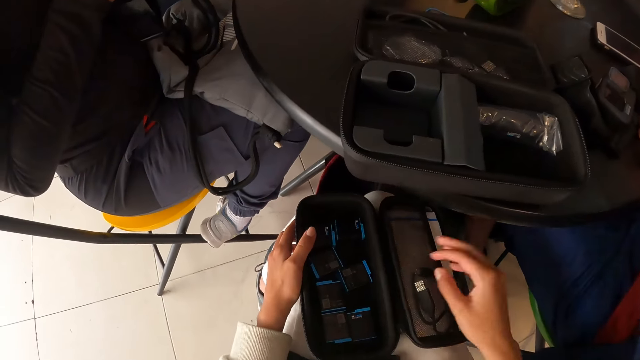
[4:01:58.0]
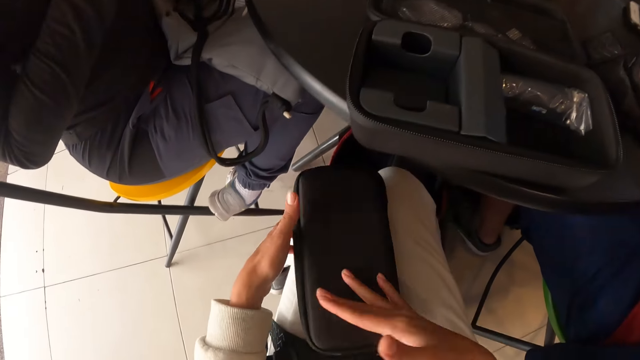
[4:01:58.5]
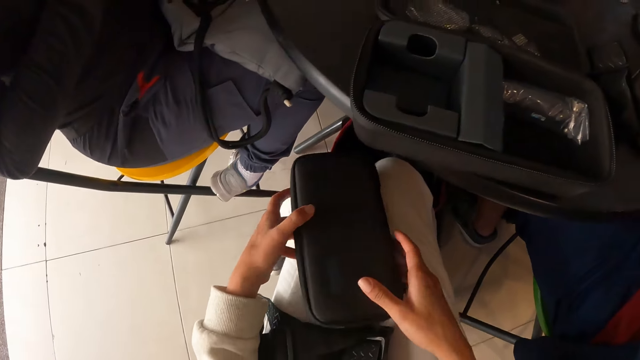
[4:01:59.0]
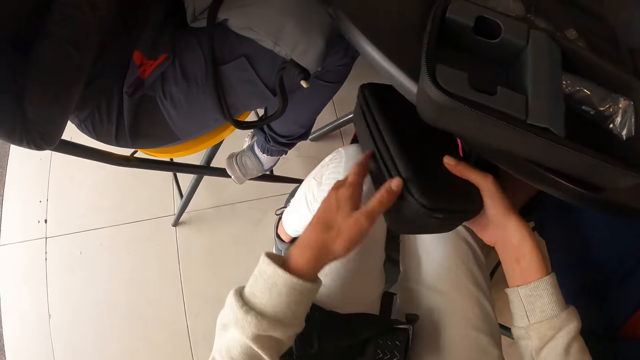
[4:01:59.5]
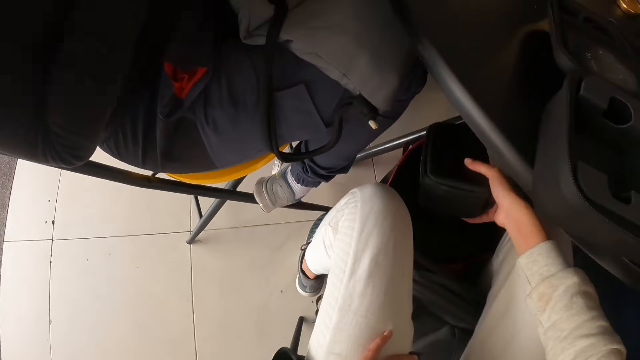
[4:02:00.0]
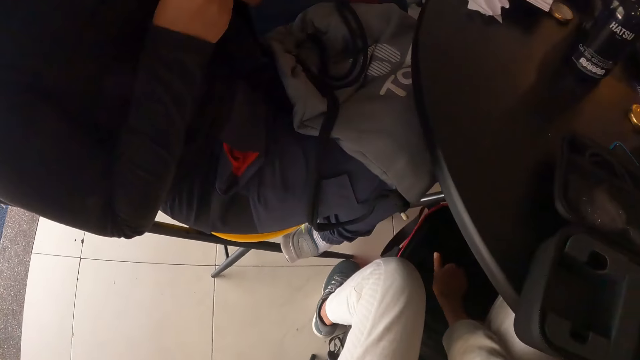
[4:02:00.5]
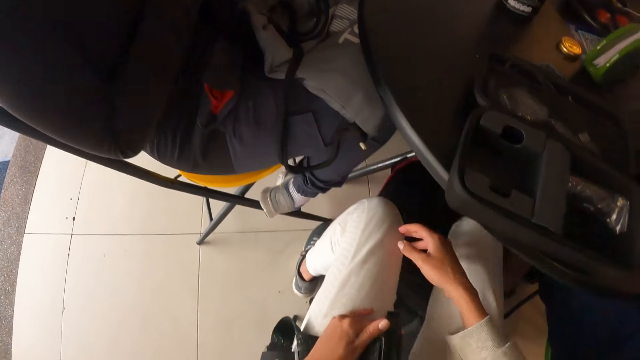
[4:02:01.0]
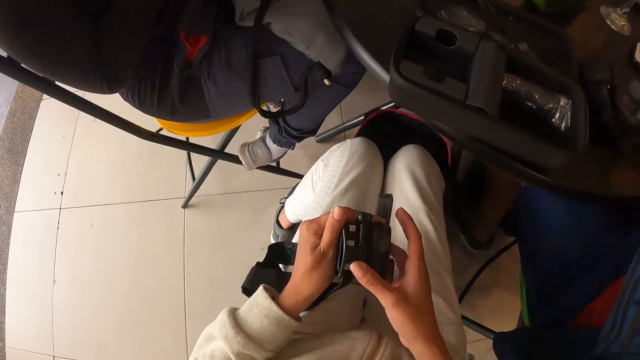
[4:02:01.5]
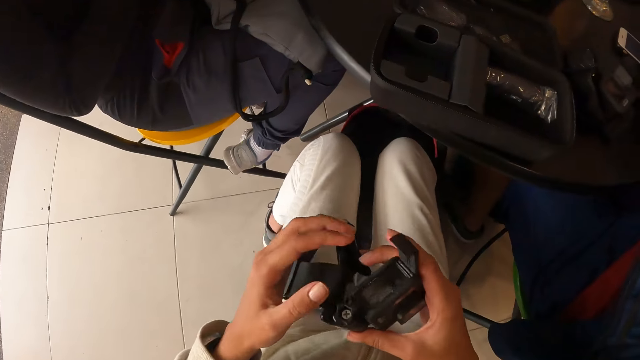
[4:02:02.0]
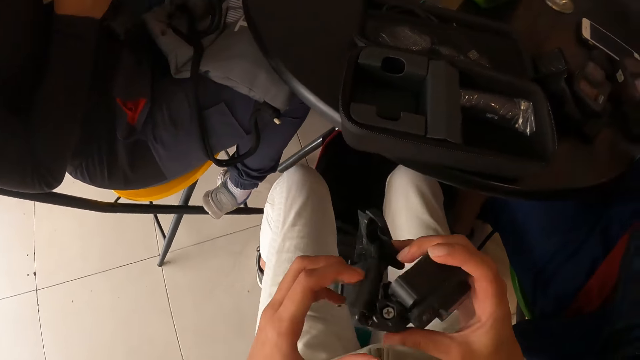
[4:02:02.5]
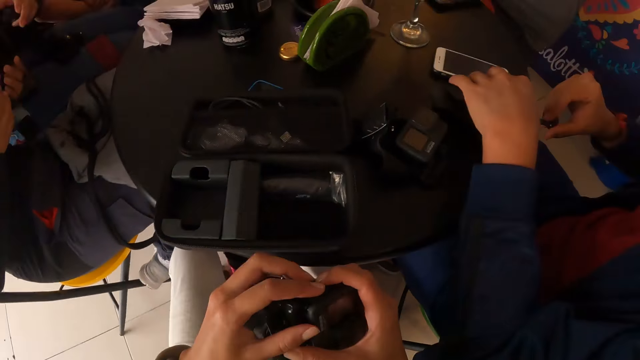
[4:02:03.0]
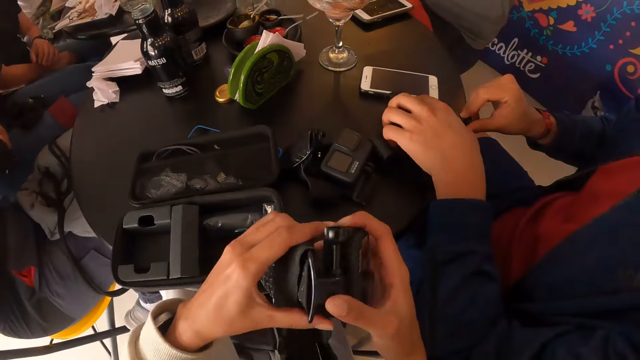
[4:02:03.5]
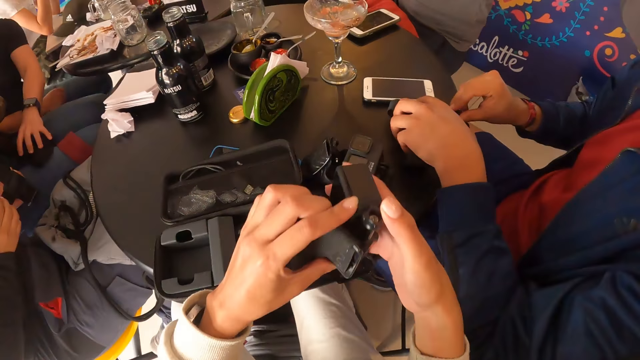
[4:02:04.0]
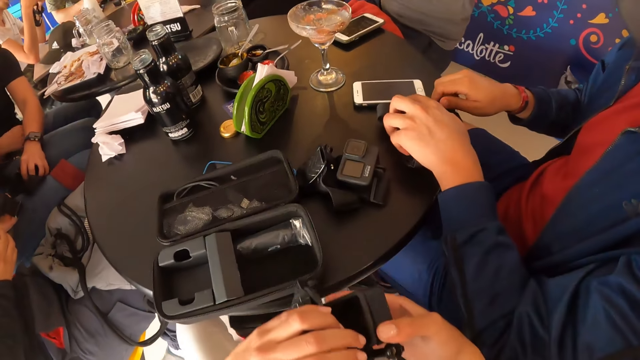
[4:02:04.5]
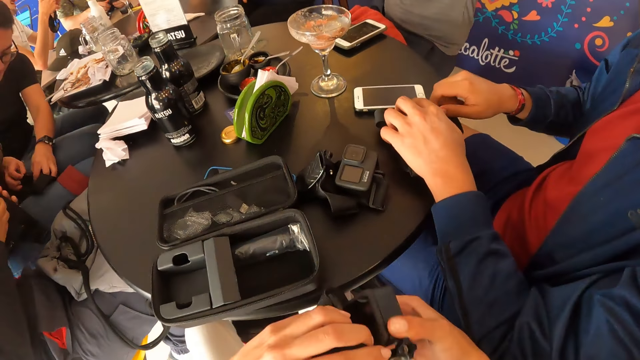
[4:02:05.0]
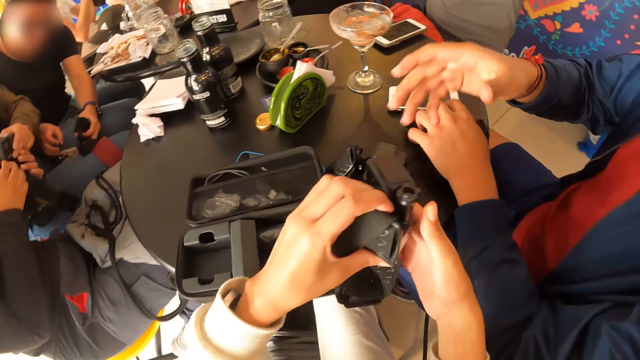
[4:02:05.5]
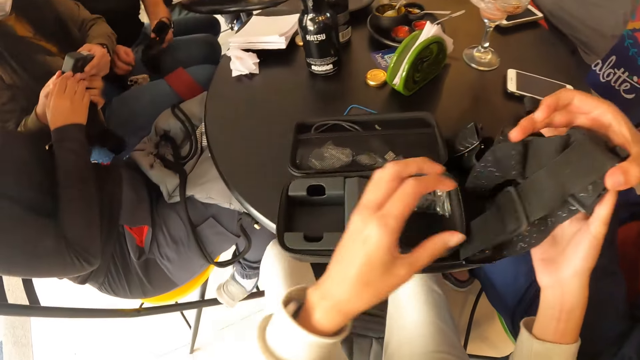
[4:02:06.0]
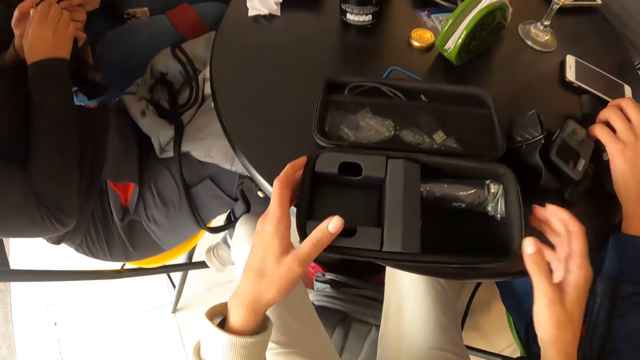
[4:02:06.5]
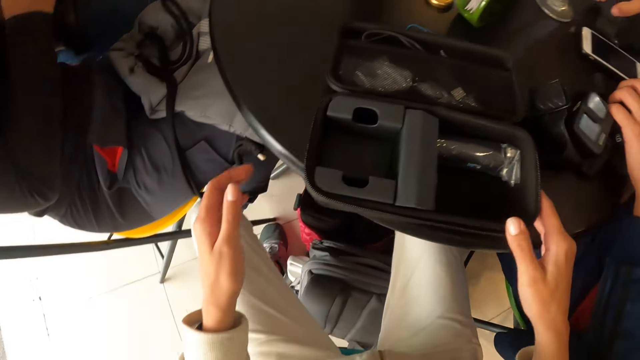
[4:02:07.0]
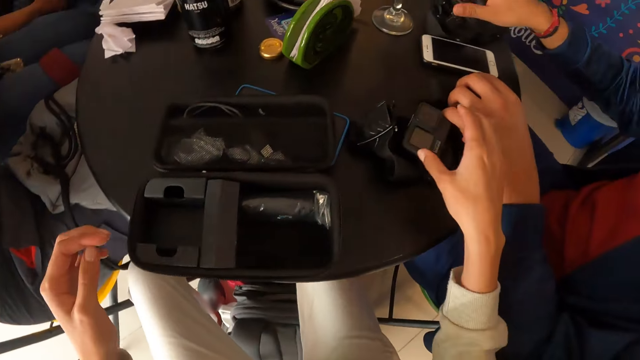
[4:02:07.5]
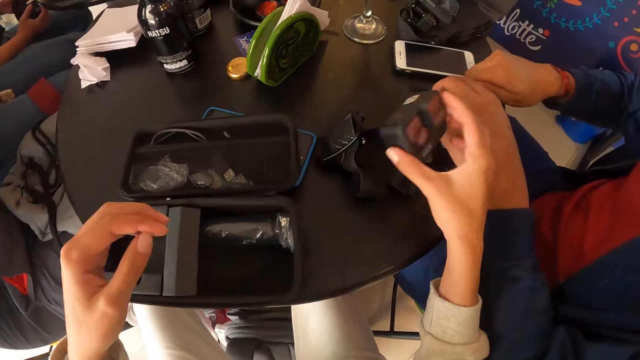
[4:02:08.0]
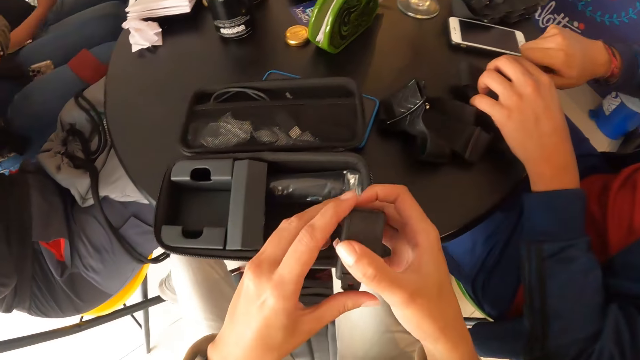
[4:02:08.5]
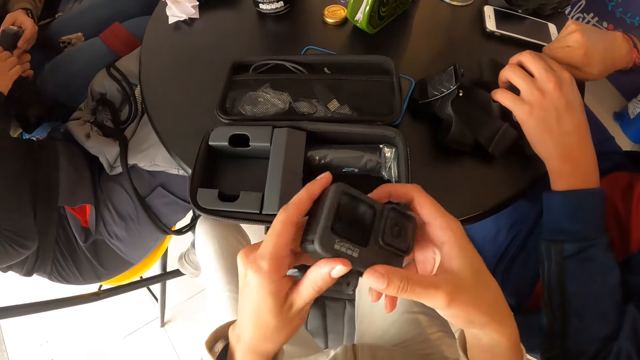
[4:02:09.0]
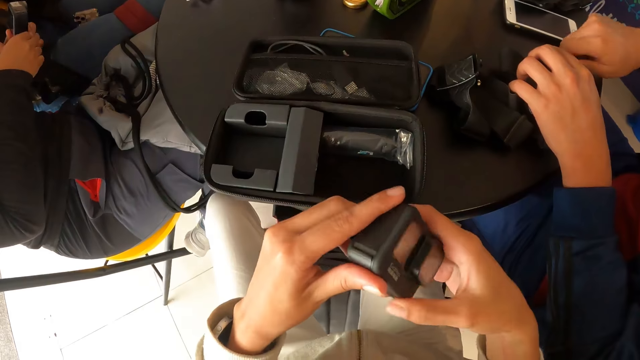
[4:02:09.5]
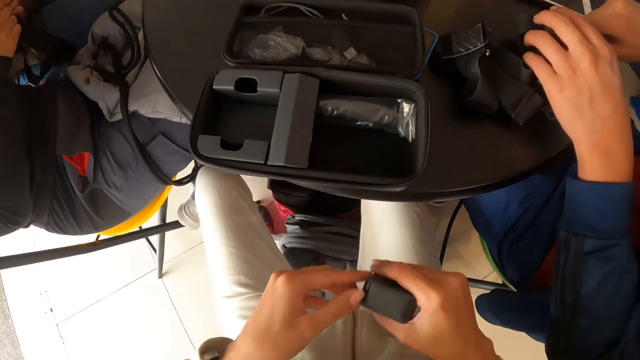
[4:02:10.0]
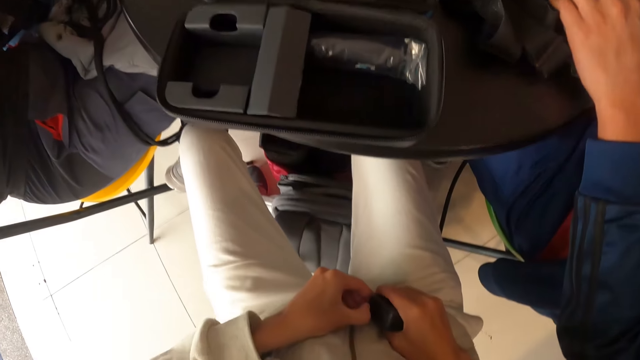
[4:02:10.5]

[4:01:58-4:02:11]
The camera wearer drops the cartridge in her right hand in the pouch on her lap. She closes the pouch on her lap with her right hand. She holds the bag. She puts the pouch in both hands in the bag on the ground. She fixes the head camera in both hands. A man fixes the head camera on the table with both hands. The camera wearer holds the camera. Another man picks up the head camera on a woman's lap with his left hand. Another man receives the head camera in both of the camera wearer's hands with his right hand. The camera wearer gives out the camera. She holds the pouch on the table with both hands. She picks up a camera on the table with her right hand. She rotates the camera in both hands. She holds the camera.

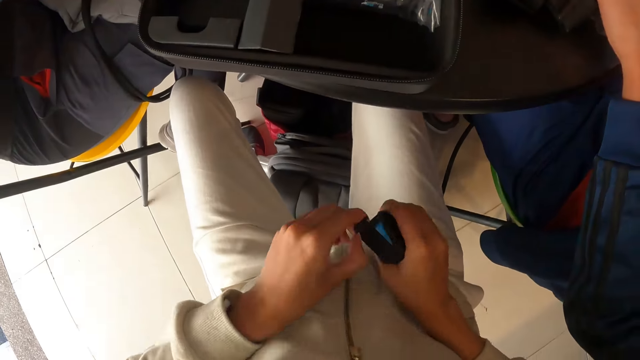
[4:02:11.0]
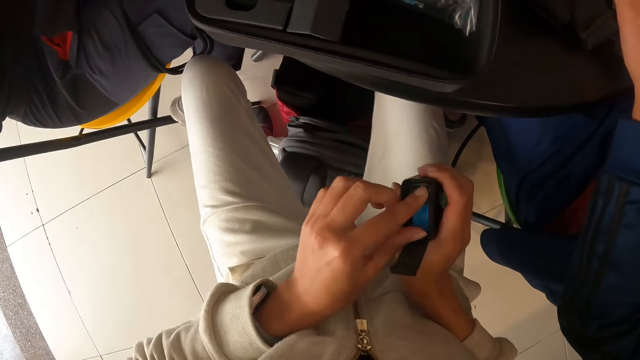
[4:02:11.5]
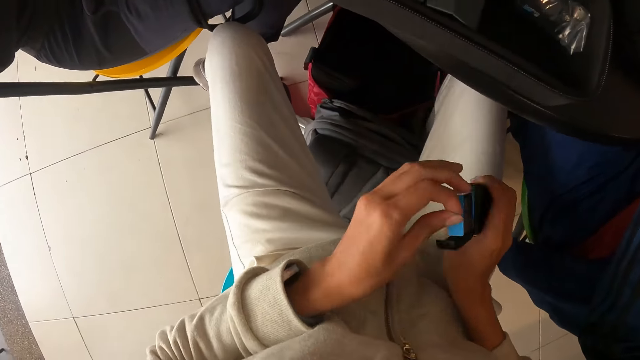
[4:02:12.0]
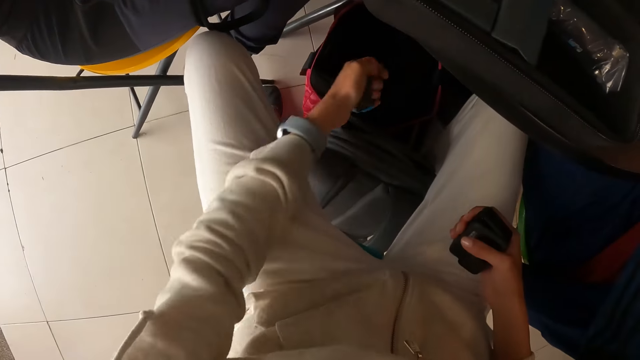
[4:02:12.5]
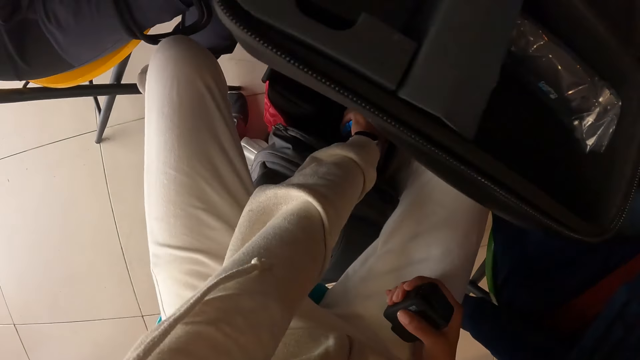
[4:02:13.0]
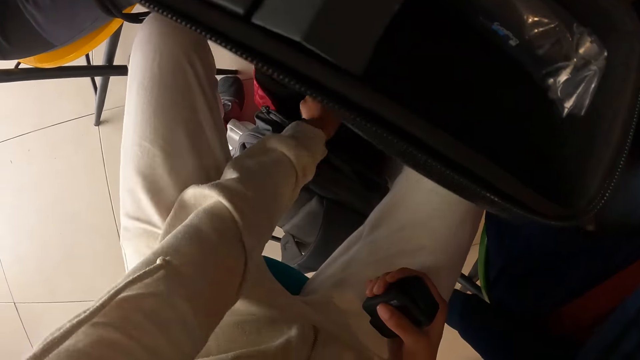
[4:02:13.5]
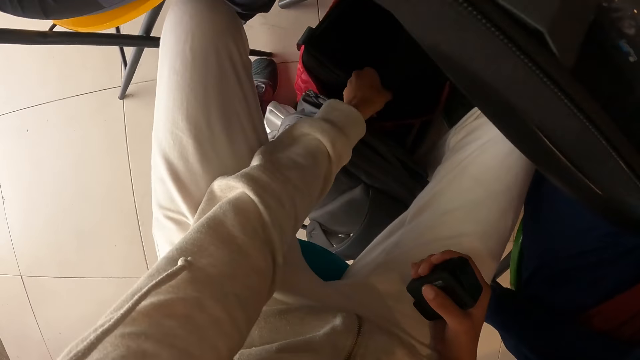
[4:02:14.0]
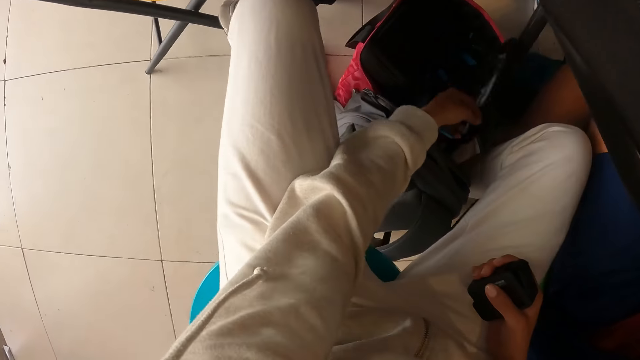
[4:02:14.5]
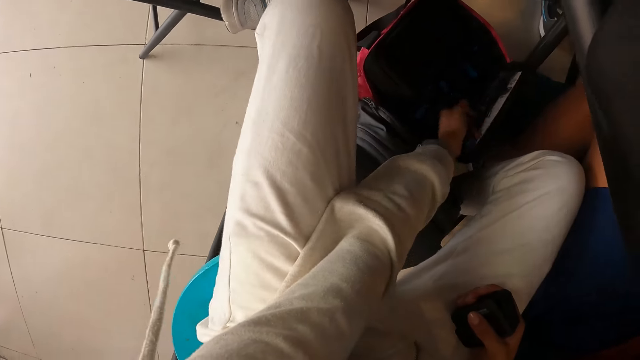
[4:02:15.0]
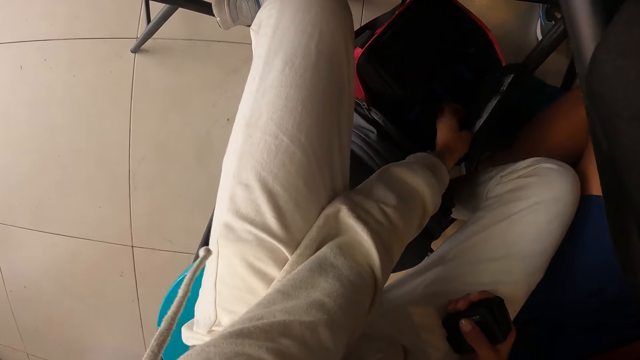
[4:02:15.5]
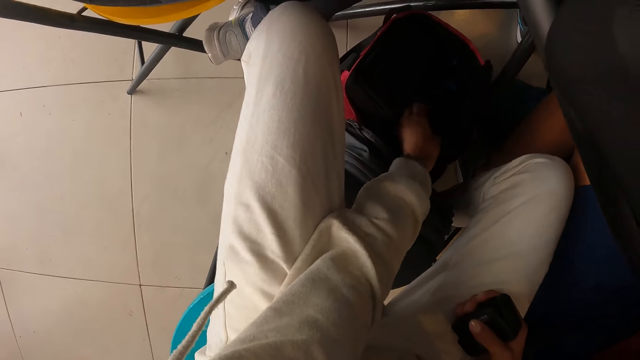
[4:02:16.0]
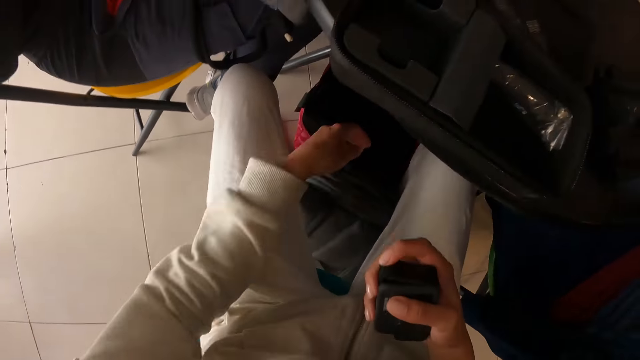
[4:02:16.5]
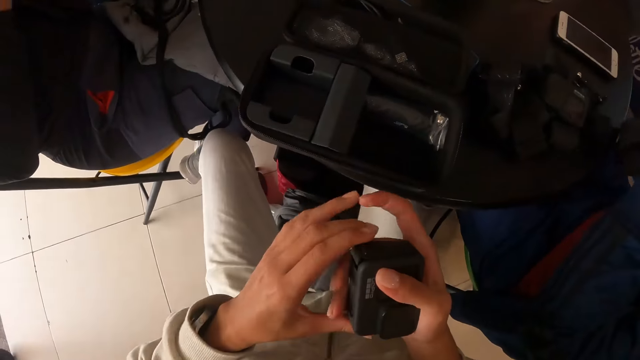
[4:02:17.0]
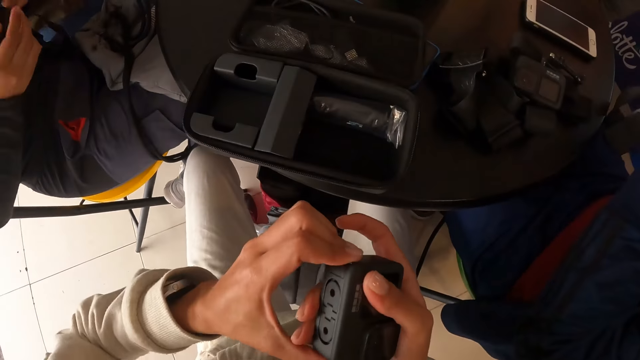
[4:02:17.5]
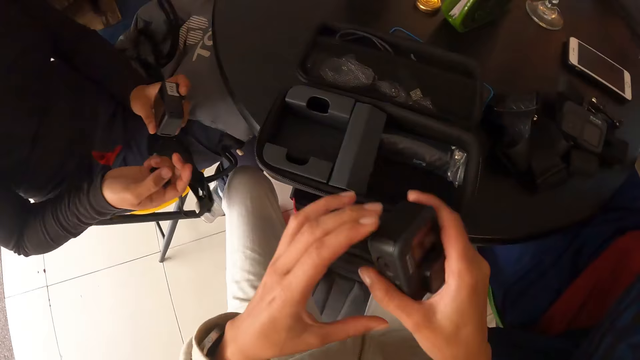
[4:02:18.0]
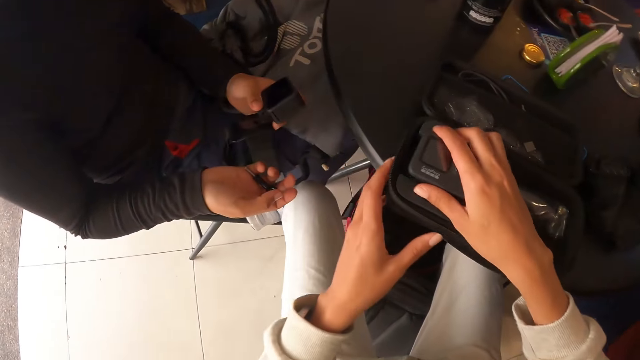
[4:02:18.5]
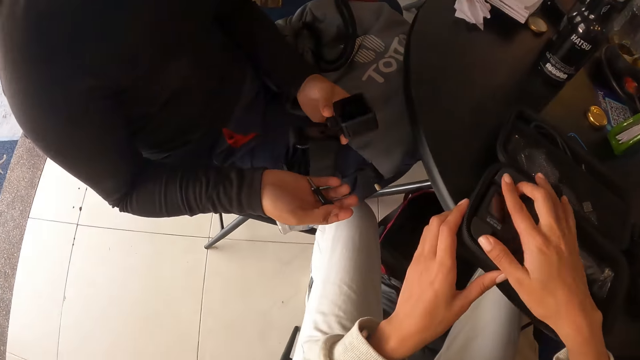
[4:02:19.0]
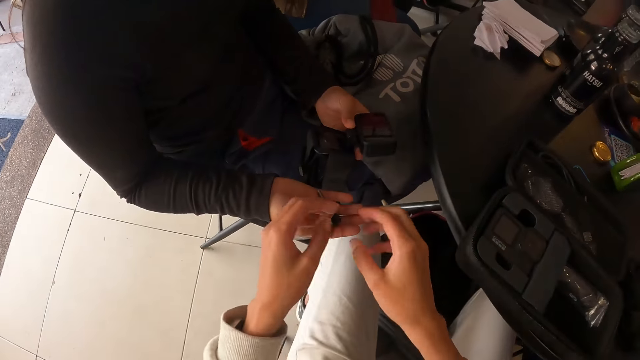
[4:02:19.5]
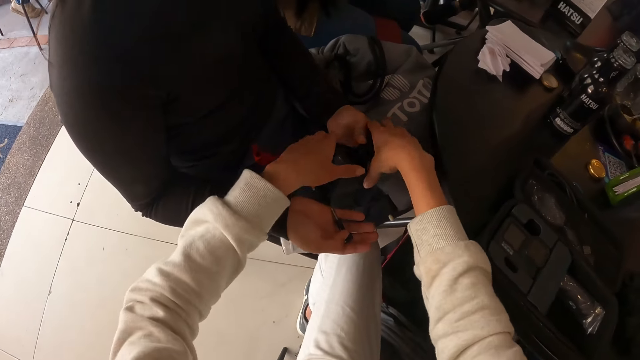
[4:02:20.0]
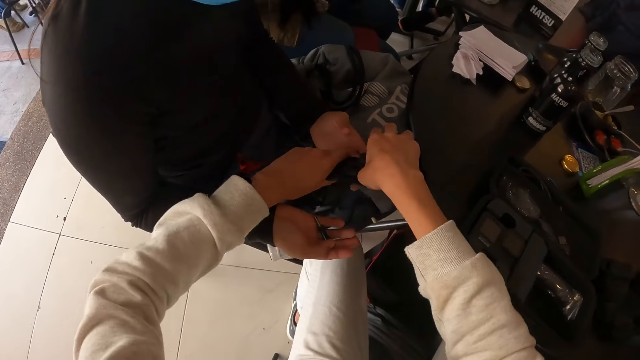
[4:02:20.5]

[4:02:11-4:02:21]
The camera wearer opens a latch on the camera in both hands. She brings out a cartridge from the camera with her left hand. She picks up the camera. She opens a layer of the bag on the ground with her left hand. She drops the cartridge in her left hand in the bag. She looks around. She holds the camera. She sets the camera in her right hand on the pouch on the table. The woman gives the head camera in her right hand to the camera wearer. The camera wearer detaches the head camera from the head band with both hands. She picks up the camera.
